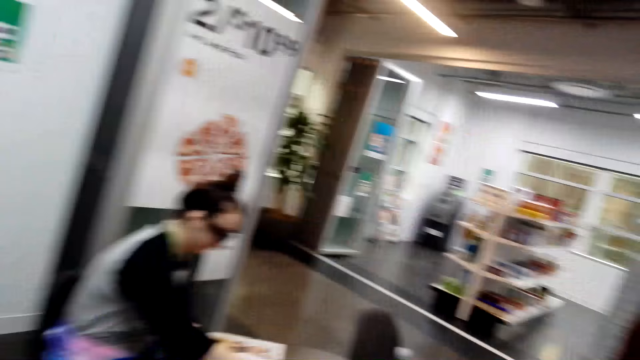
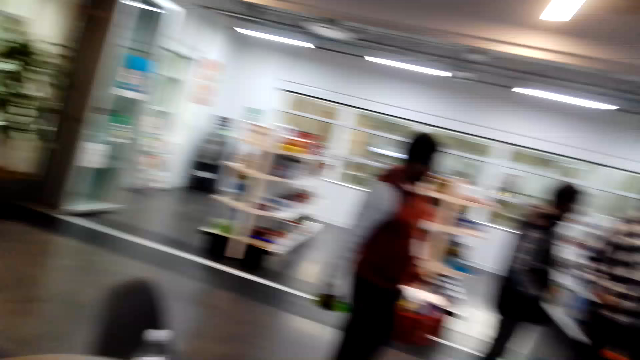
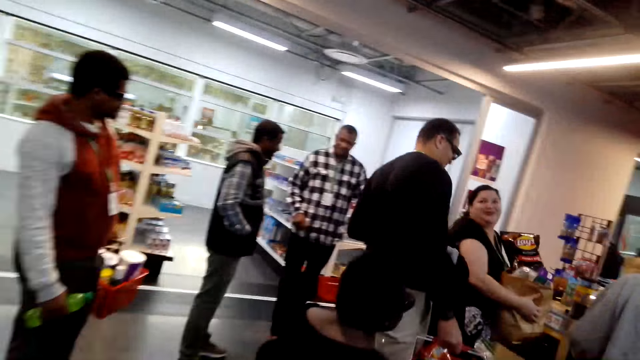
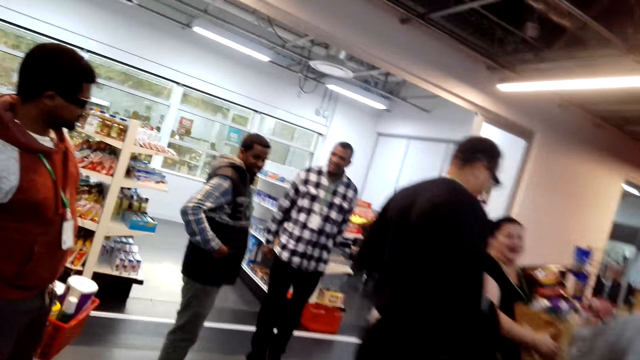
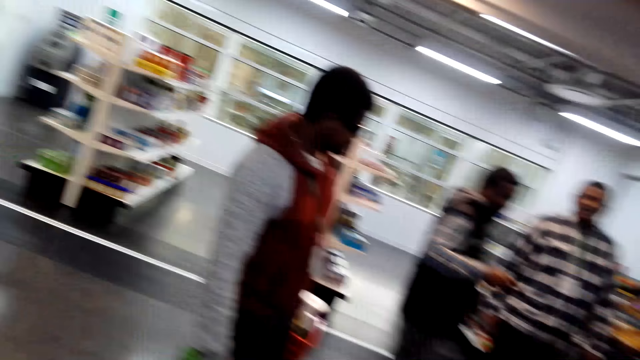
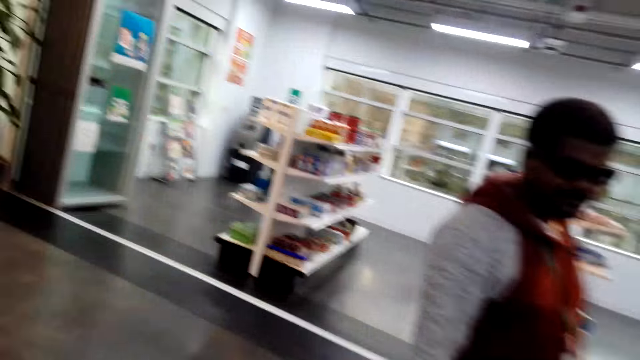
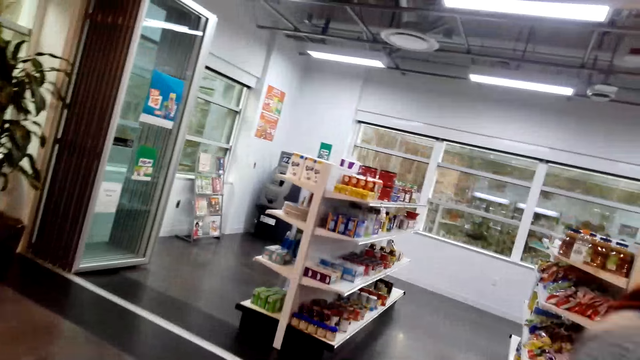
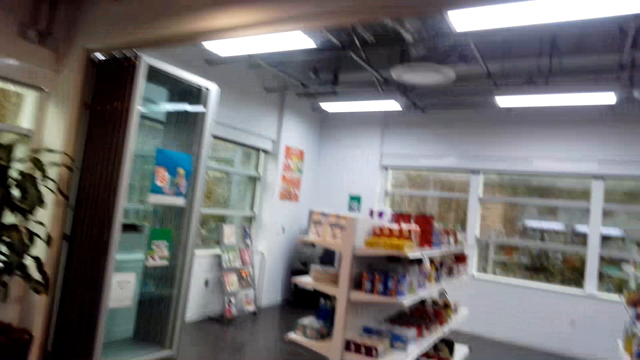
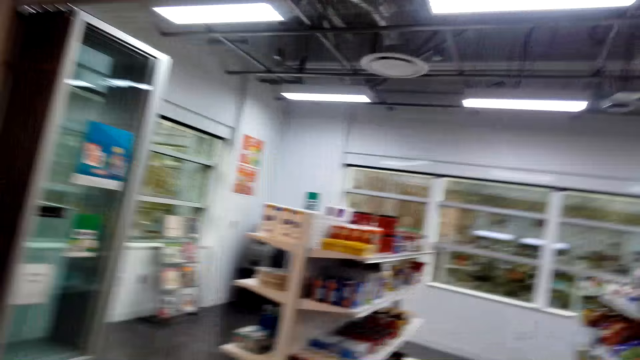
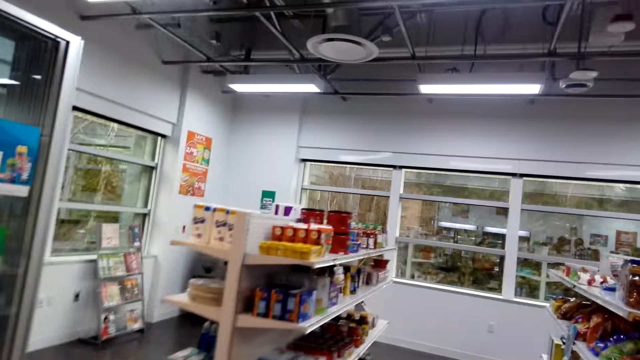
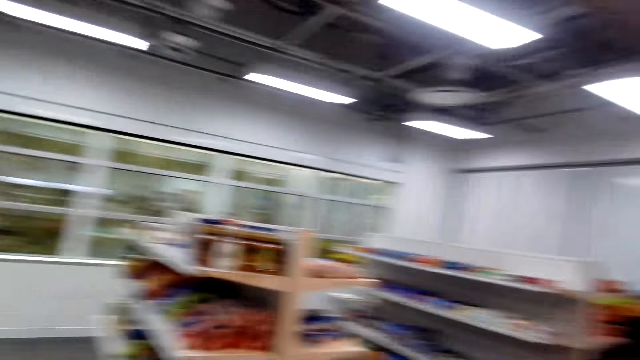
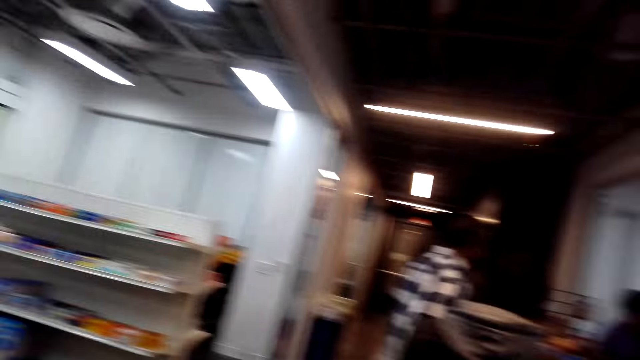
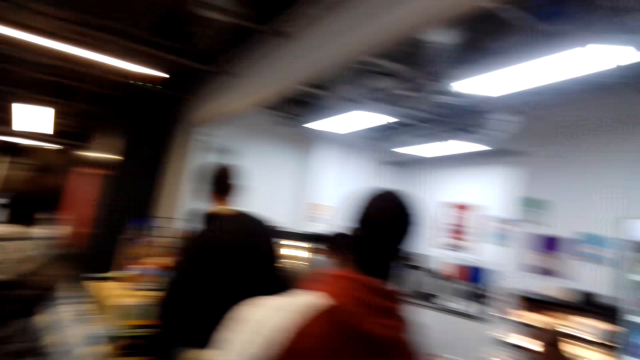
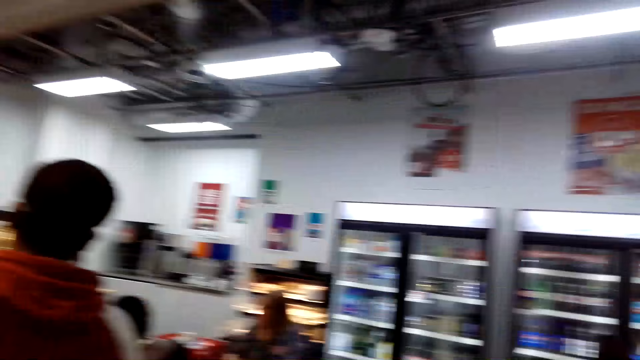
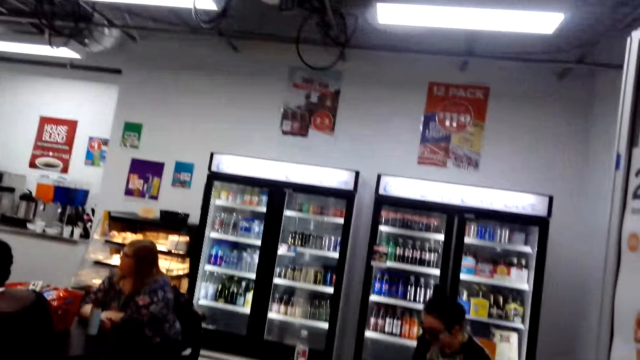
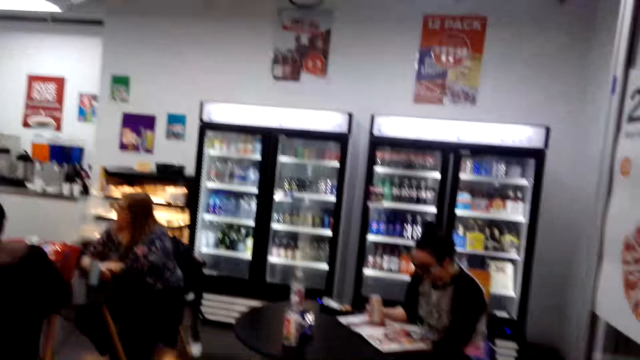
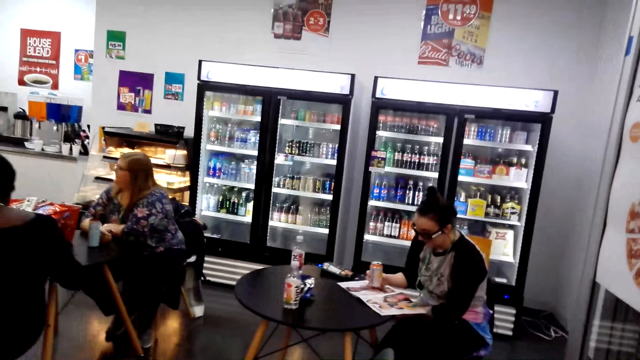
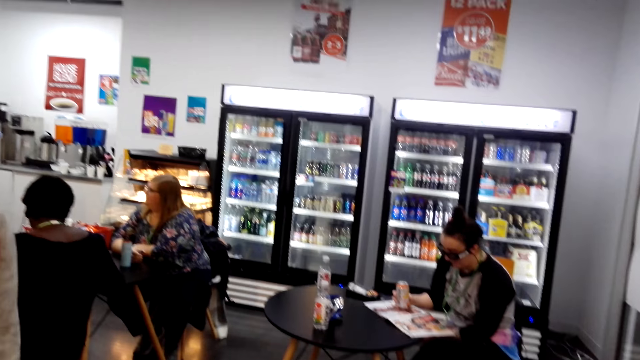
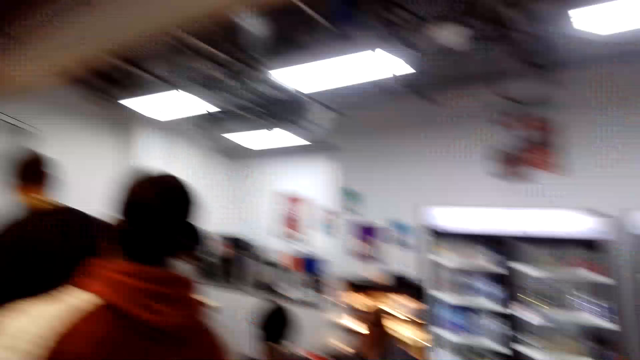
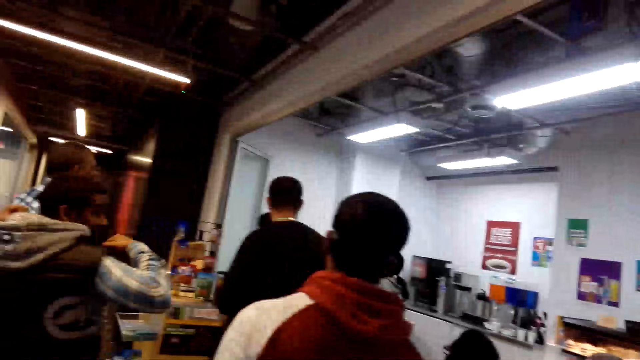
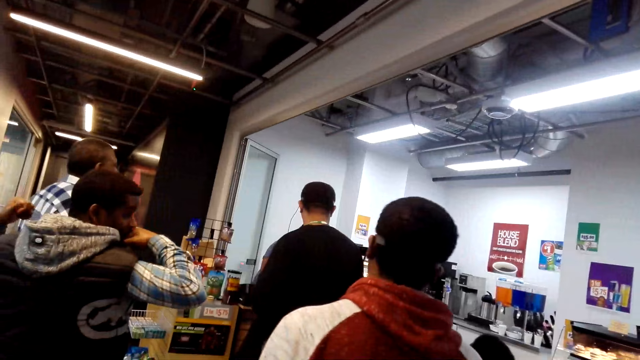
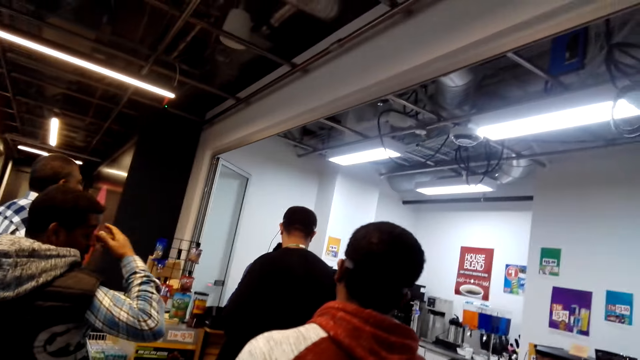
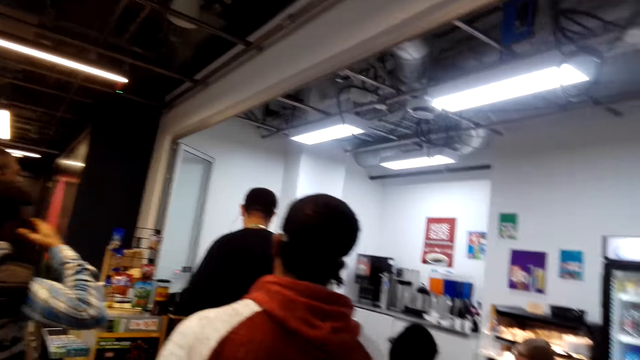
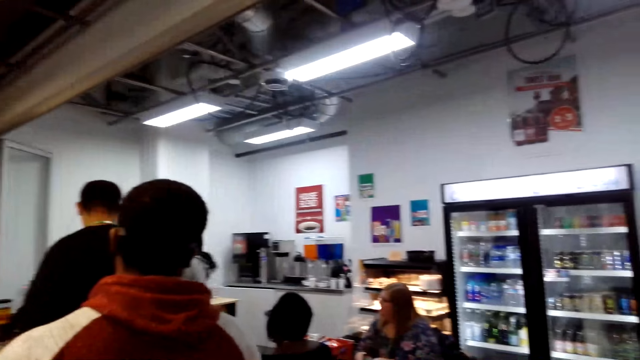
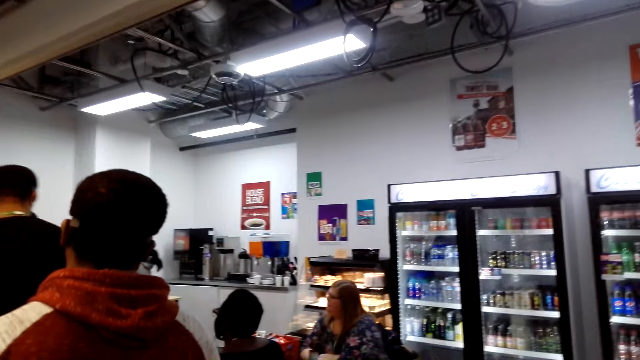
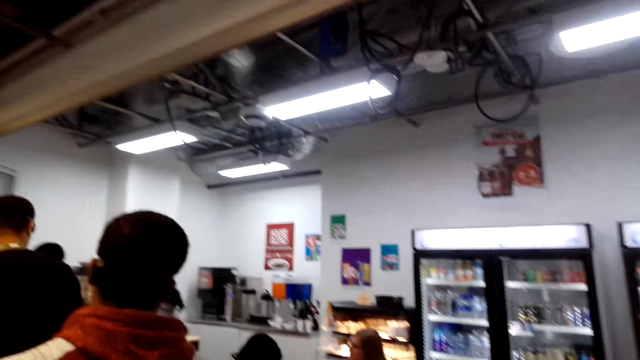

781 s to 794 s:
A woman reads. The camera wearer walks around. They talk. The woman reads. The camera wearer stares around the supermarket. A man looks behind.

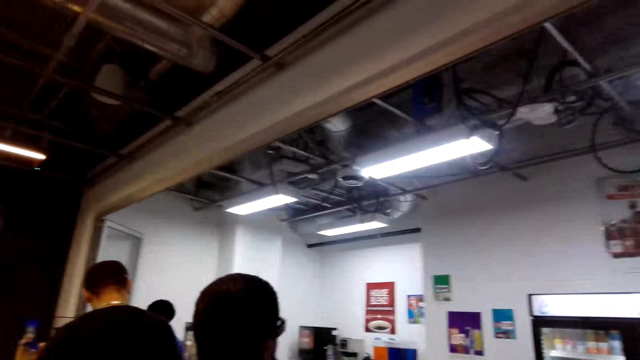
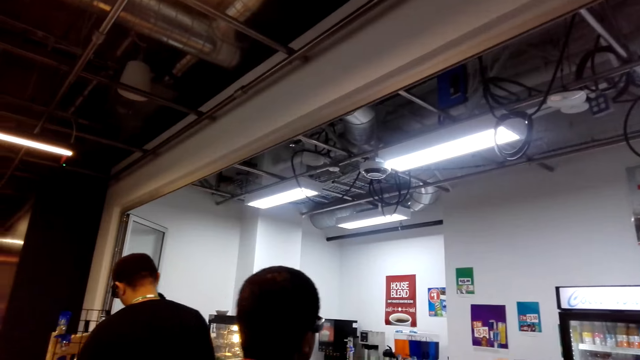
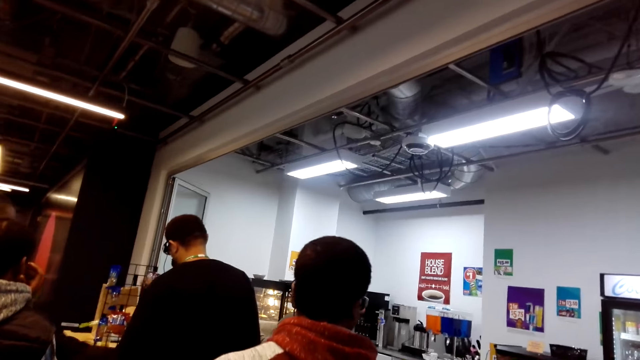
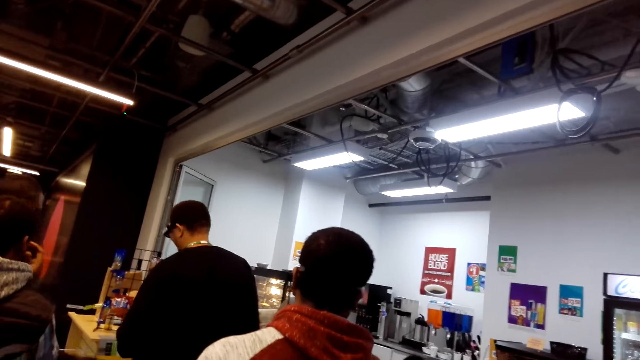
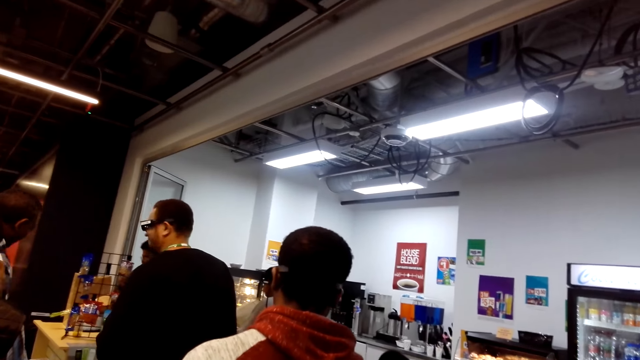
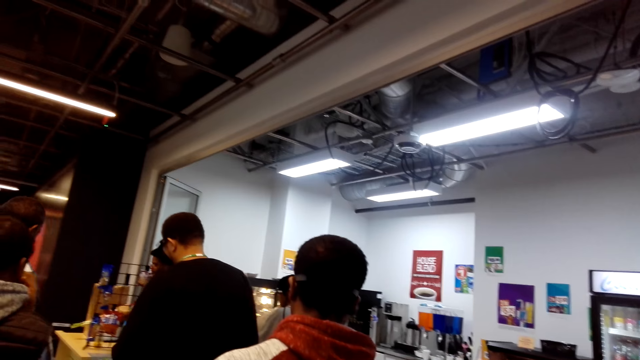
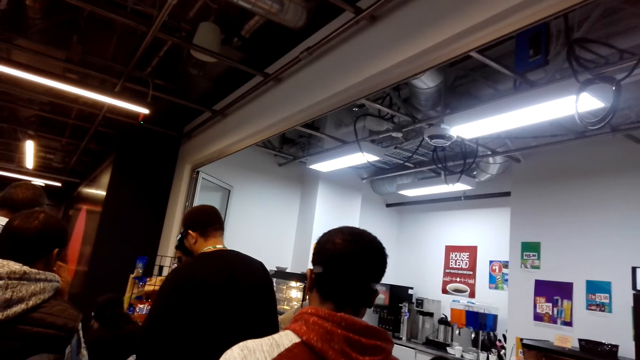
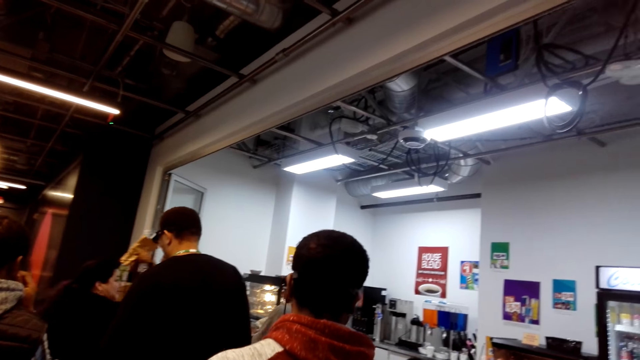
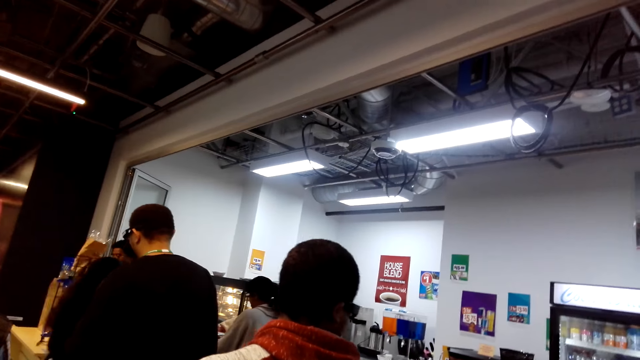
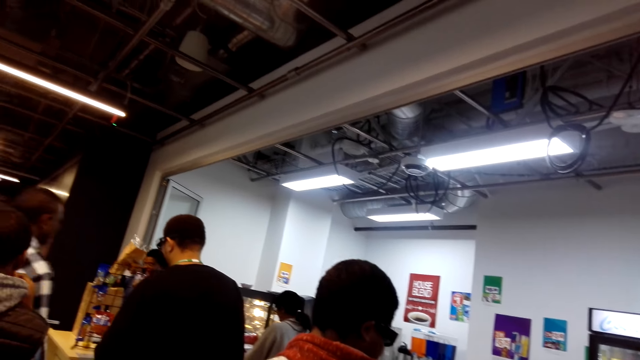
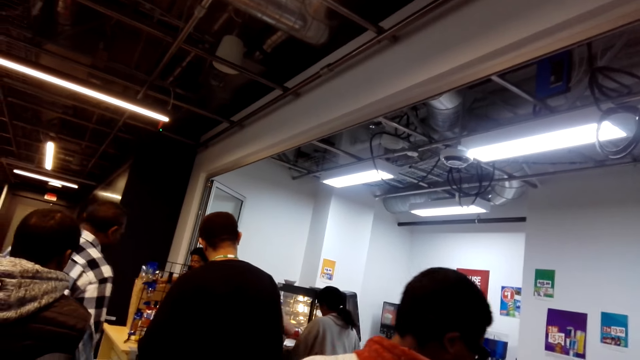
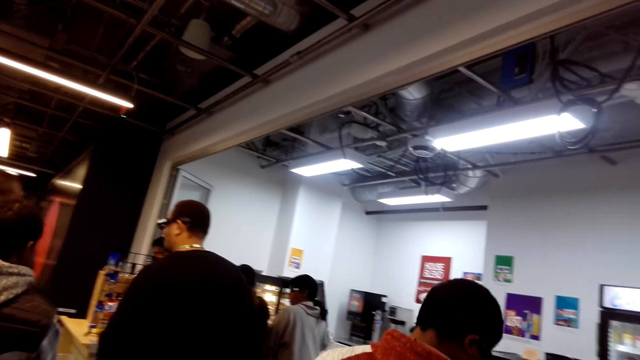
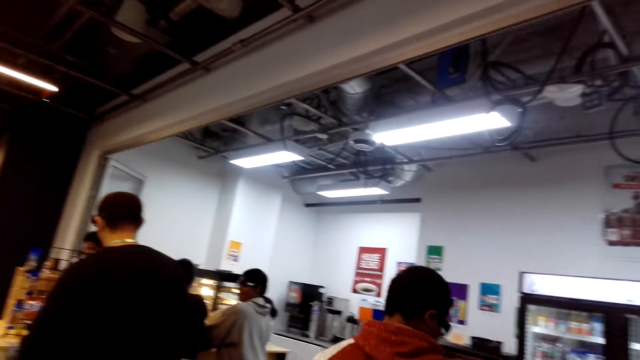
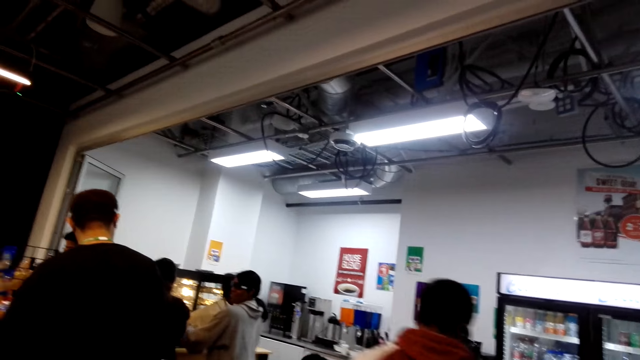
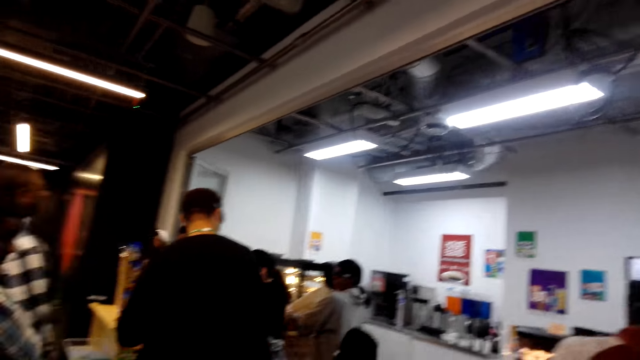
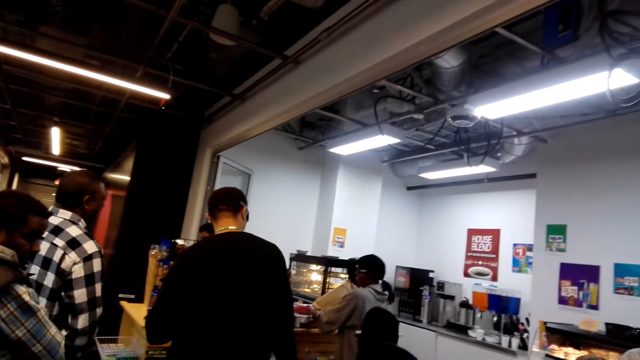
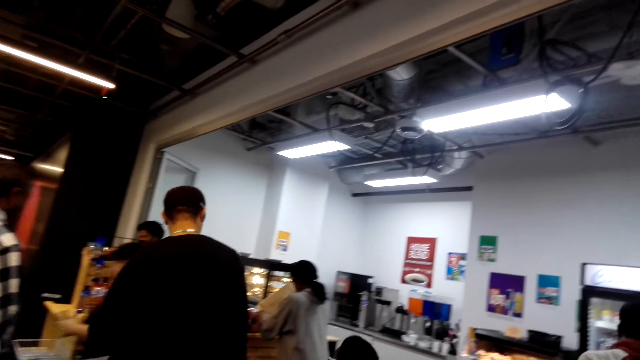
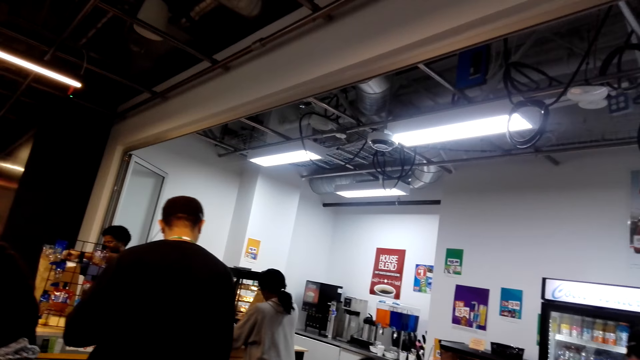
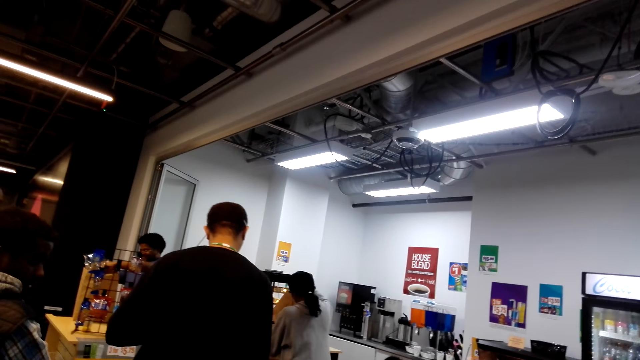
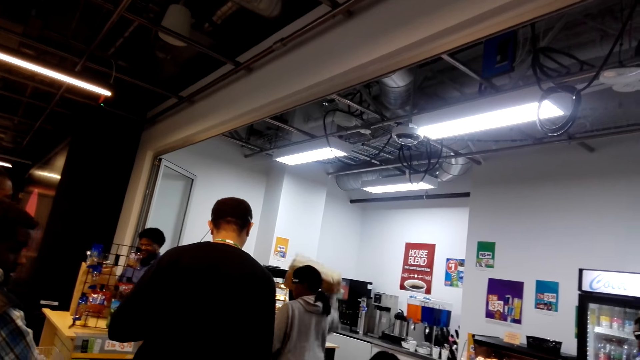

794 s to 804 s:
The camera wearer makes the queue. A man makes the queue. A woman walks. Another man walks. The first man walks around.
